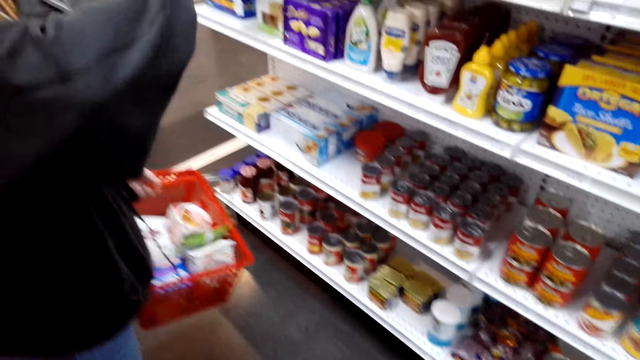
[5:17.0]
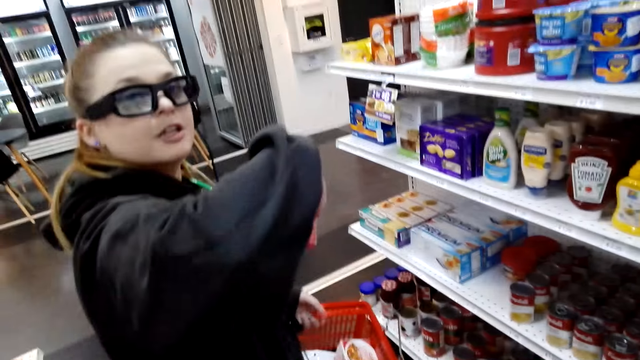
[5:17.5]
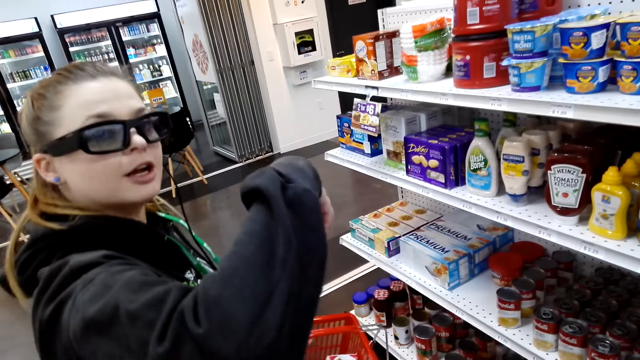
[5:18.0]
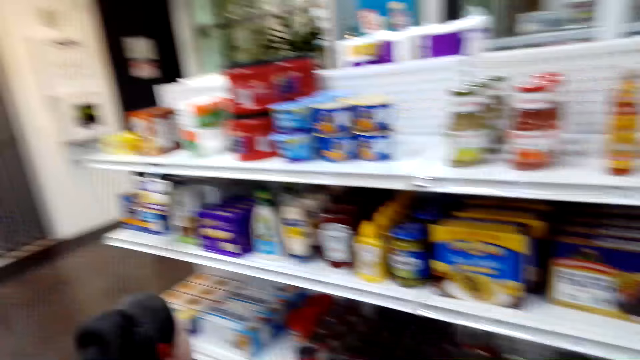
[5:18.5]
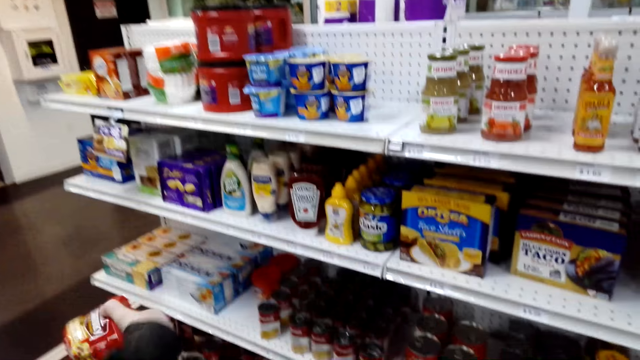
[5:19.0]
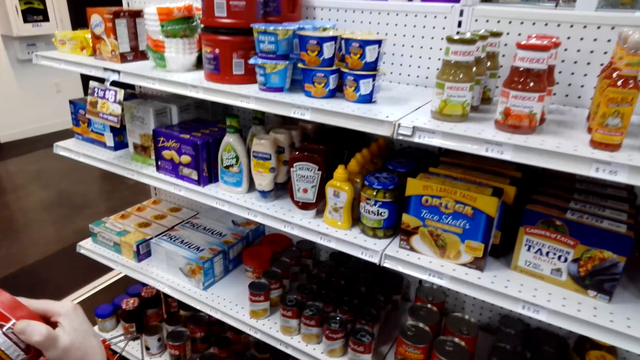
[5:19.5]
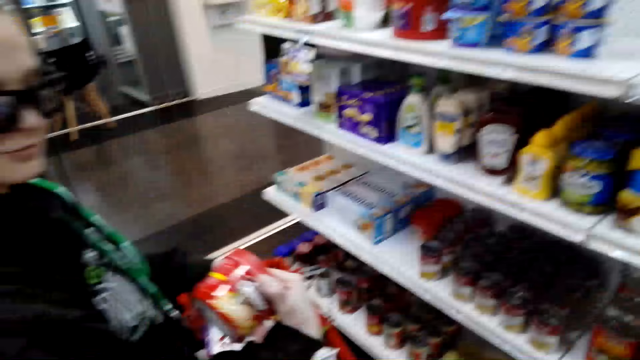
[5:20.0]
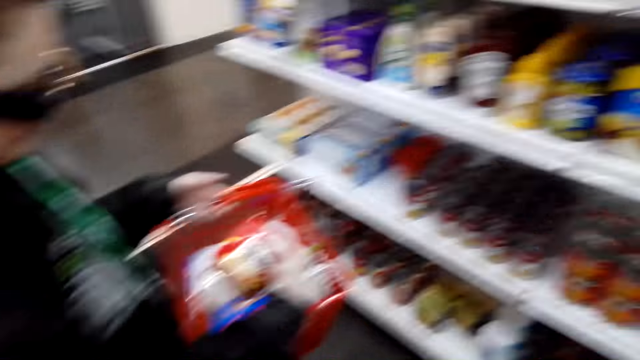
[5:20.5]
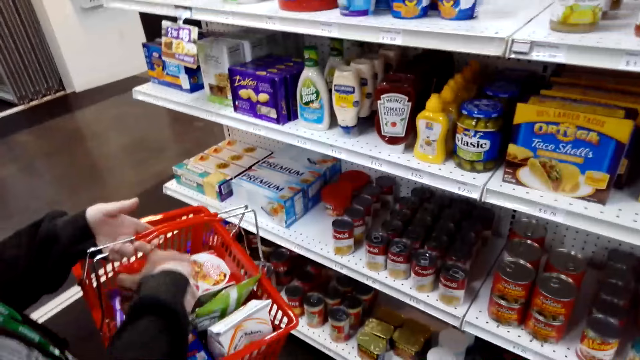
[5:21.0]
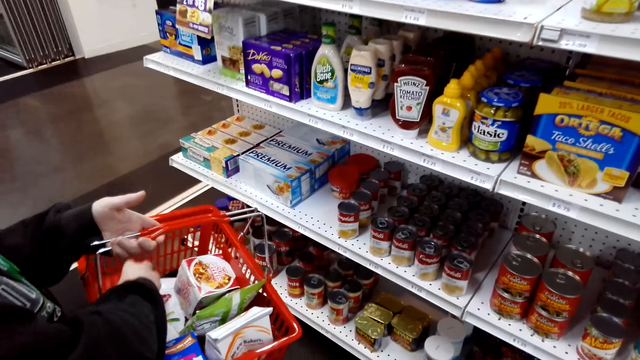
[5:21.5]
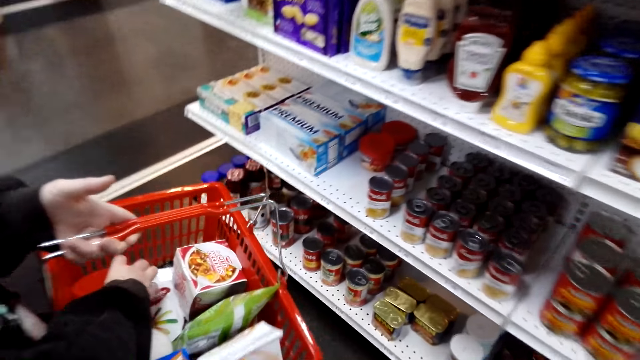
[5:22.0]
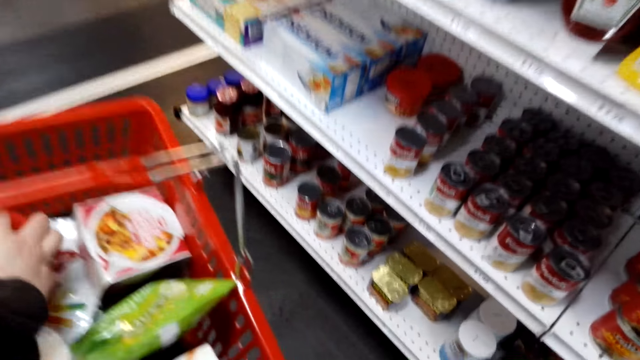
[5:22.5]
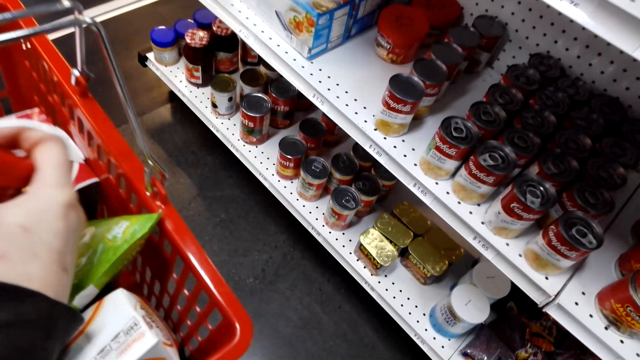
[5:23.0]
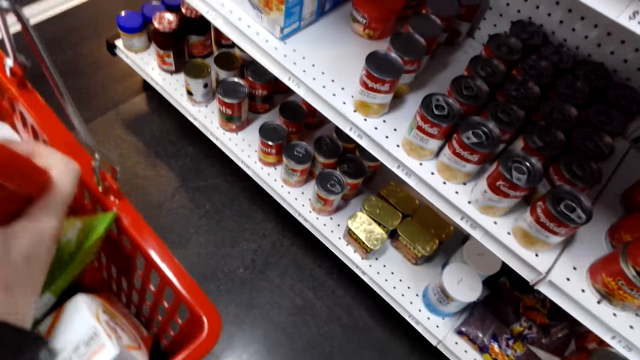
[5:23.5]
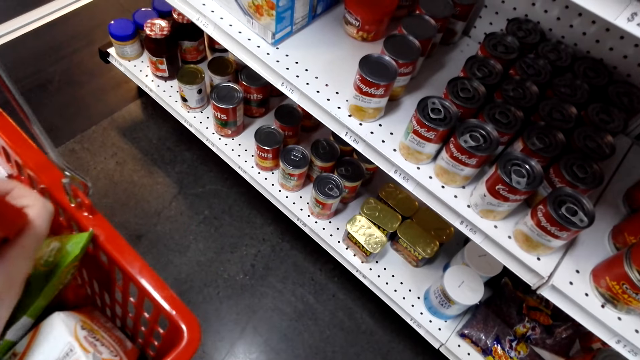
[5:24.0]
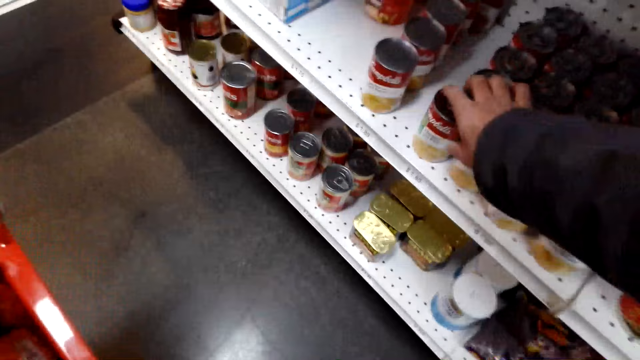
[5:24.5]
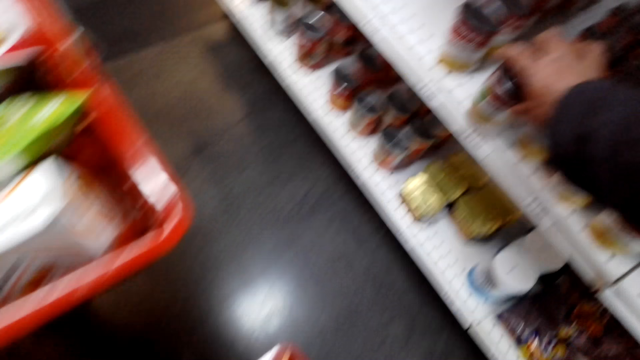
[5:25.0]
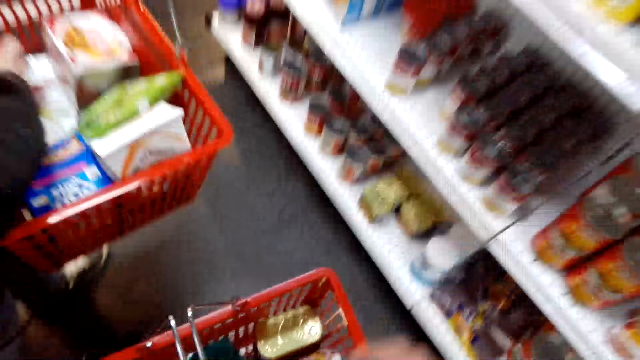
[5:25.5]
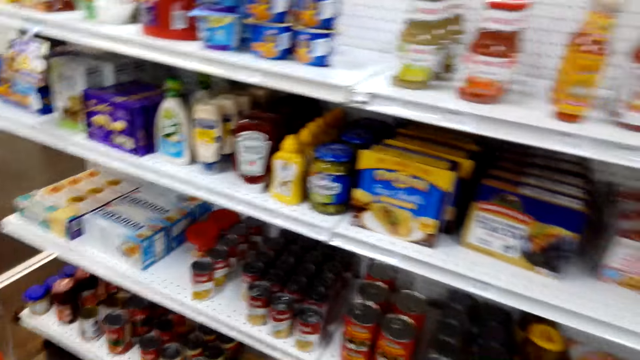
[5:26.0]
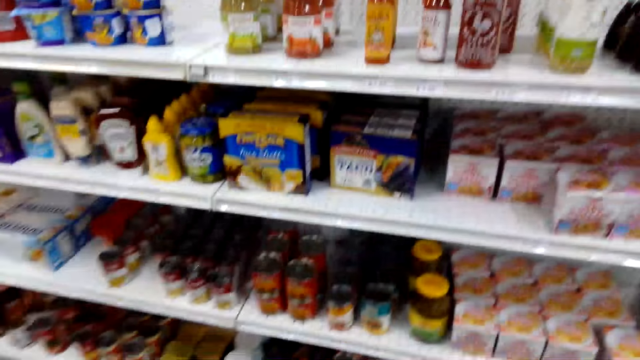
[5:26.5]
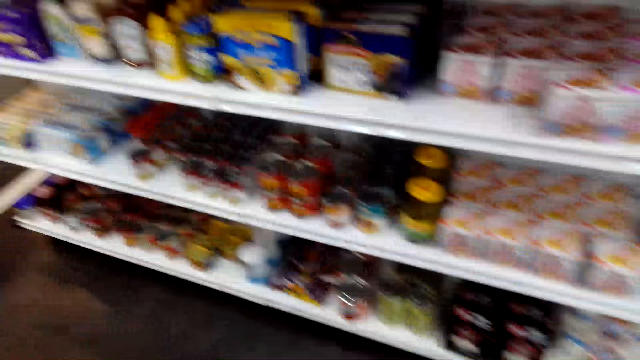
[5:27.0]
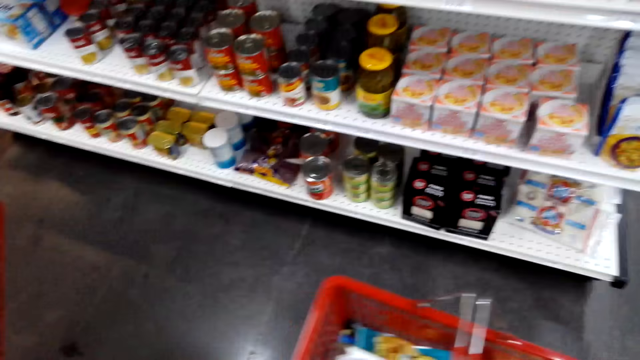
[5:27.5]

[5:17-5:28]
A lady interacts with the camera wearer. The camera wearer looks around. The lady puts a chicken powder in the shopping basket. The camera wearer picks a tomato paste from the shelf and puts the tomato paste in the shopping basket. They look around.

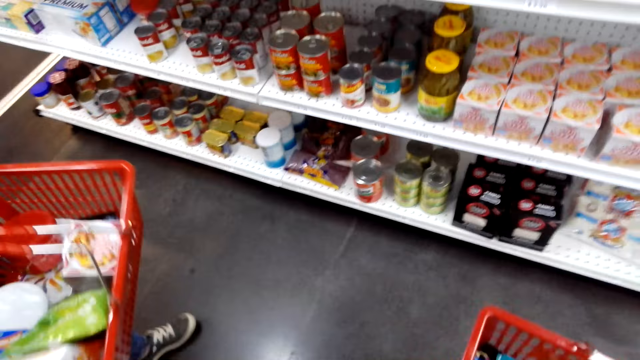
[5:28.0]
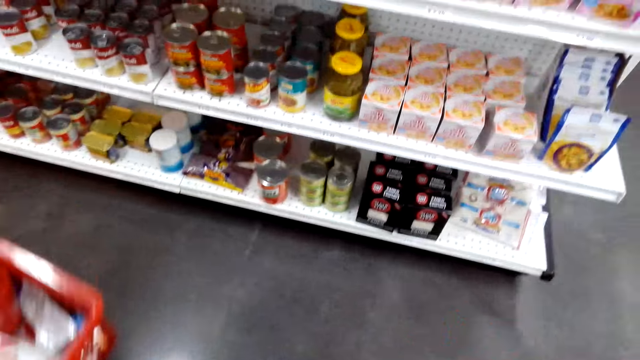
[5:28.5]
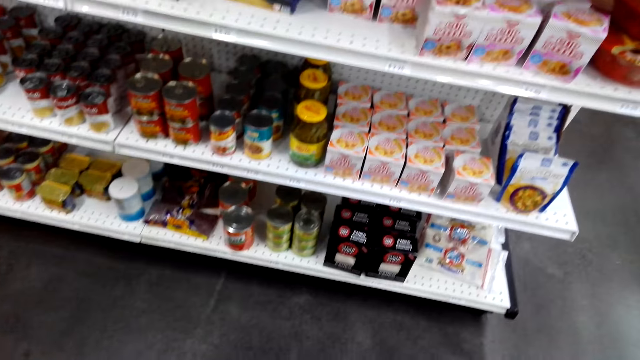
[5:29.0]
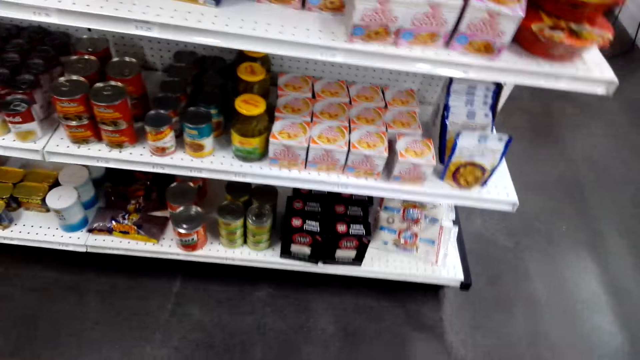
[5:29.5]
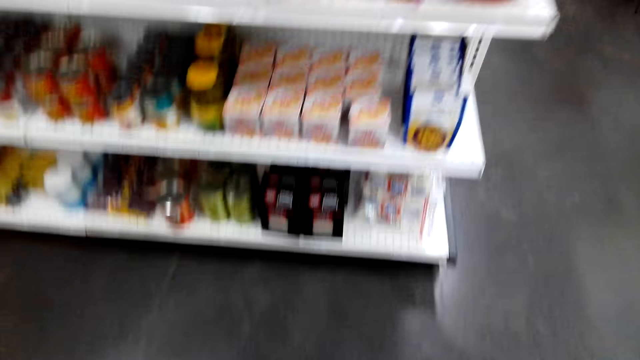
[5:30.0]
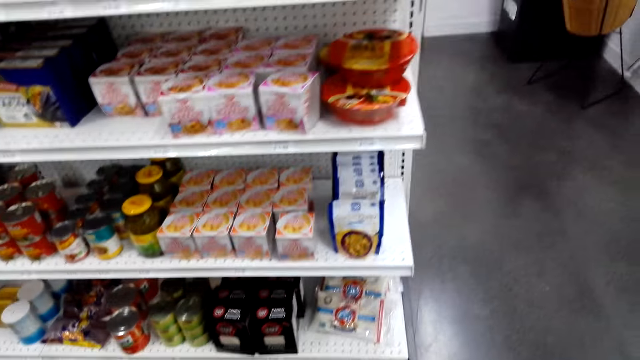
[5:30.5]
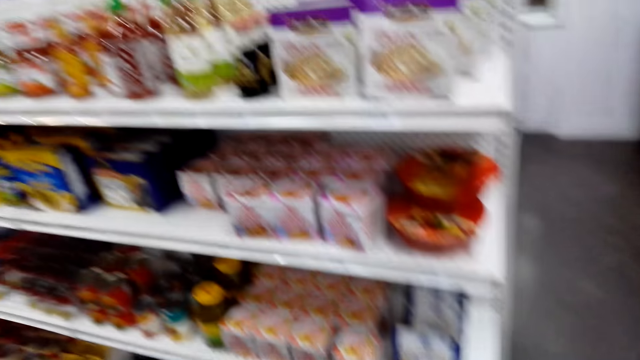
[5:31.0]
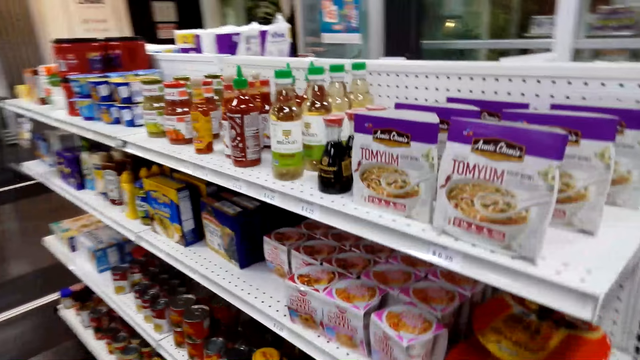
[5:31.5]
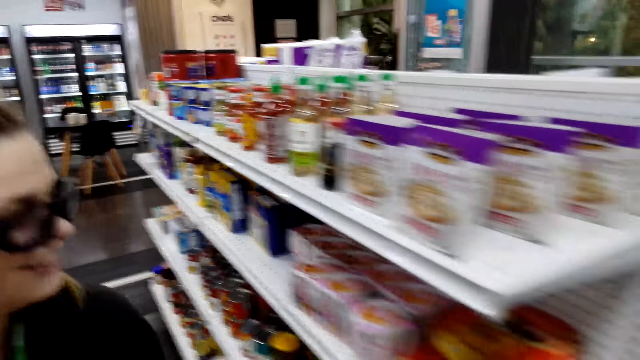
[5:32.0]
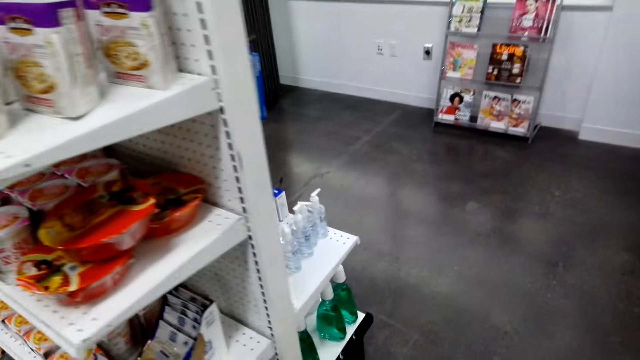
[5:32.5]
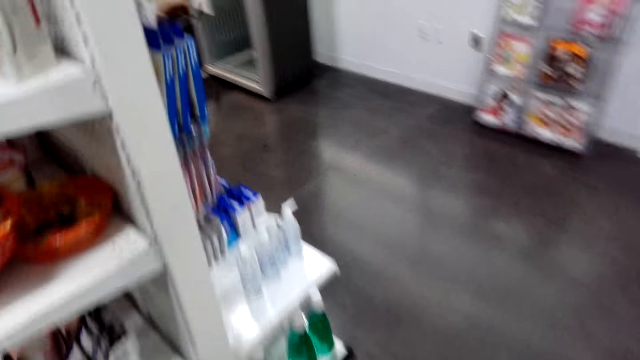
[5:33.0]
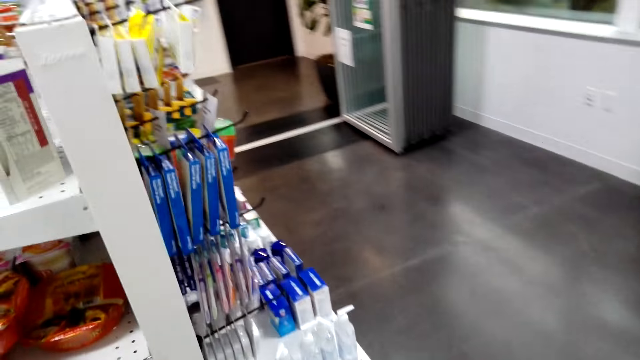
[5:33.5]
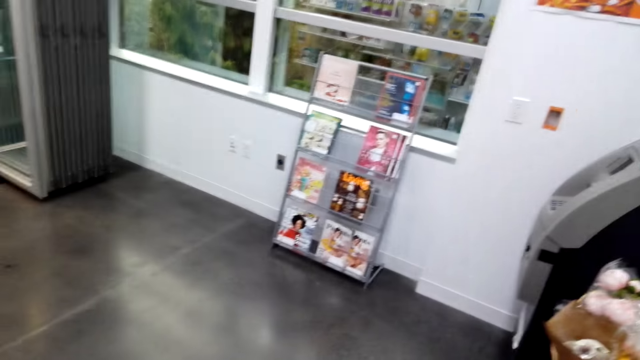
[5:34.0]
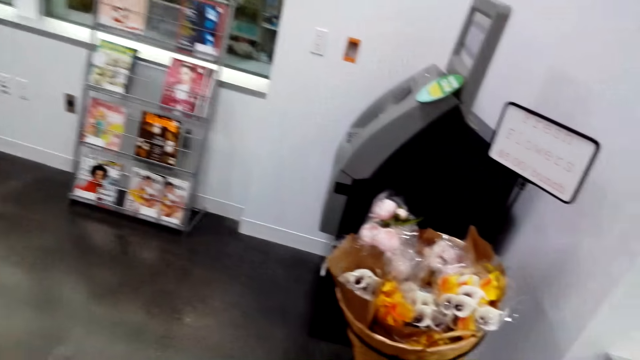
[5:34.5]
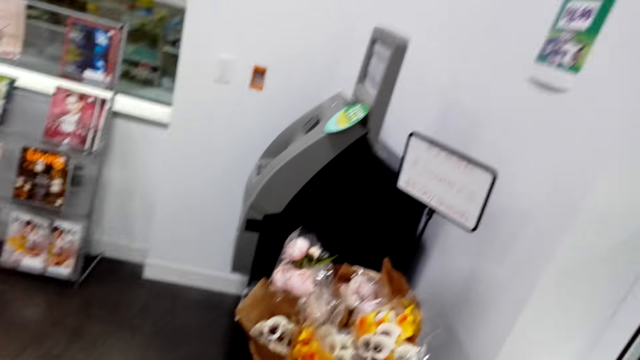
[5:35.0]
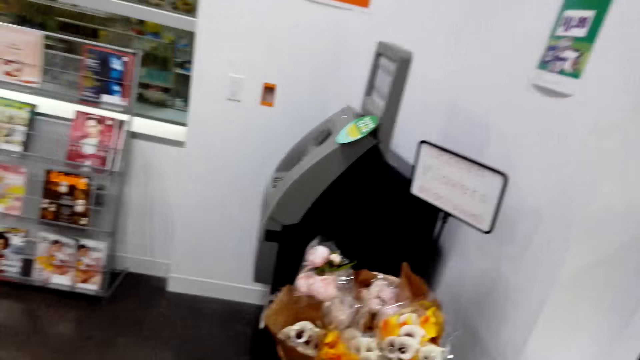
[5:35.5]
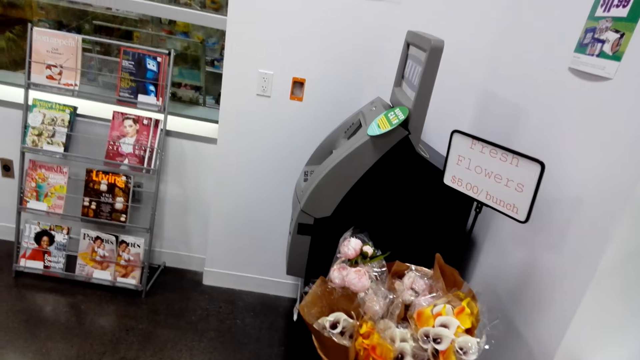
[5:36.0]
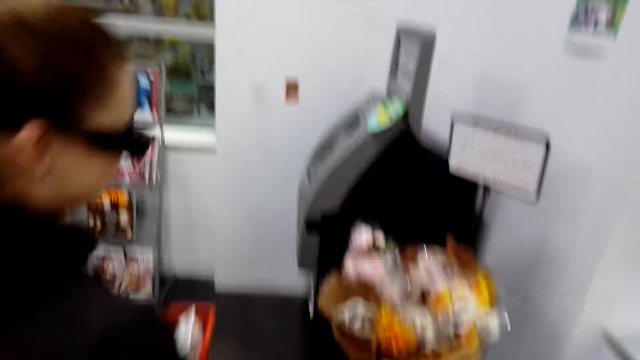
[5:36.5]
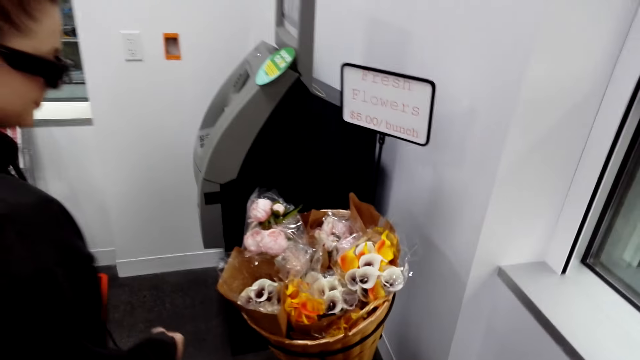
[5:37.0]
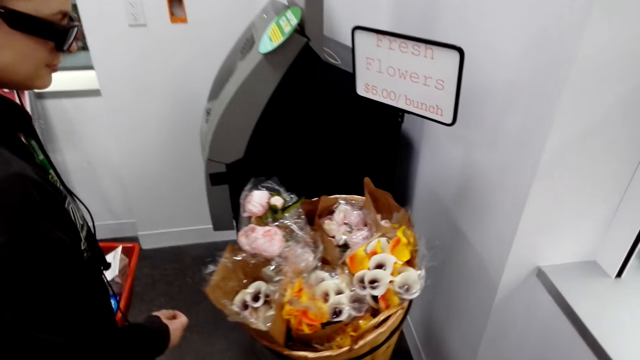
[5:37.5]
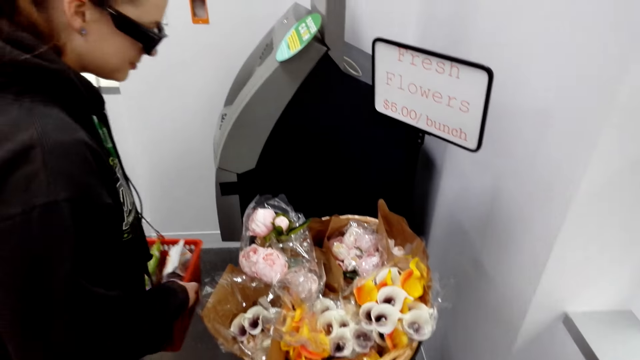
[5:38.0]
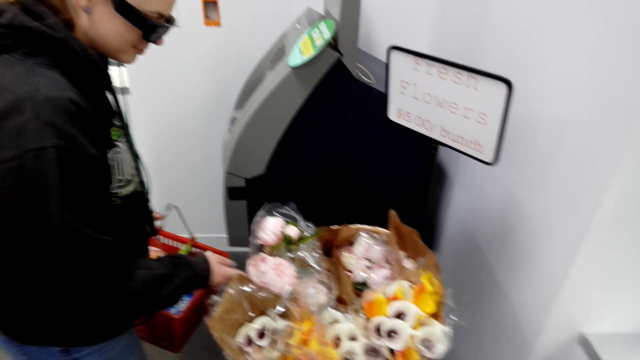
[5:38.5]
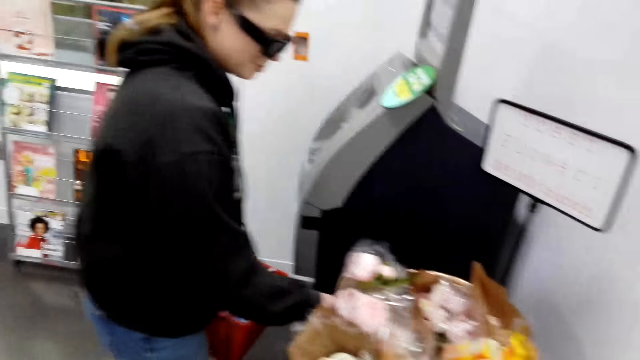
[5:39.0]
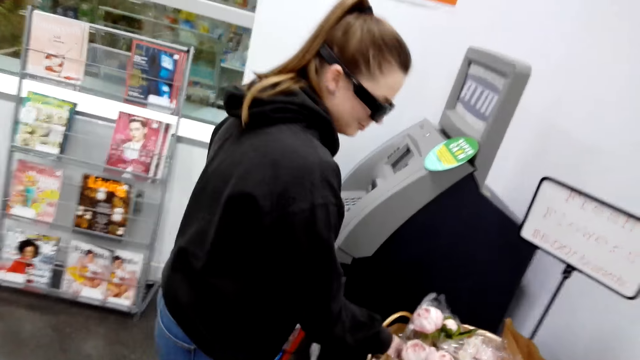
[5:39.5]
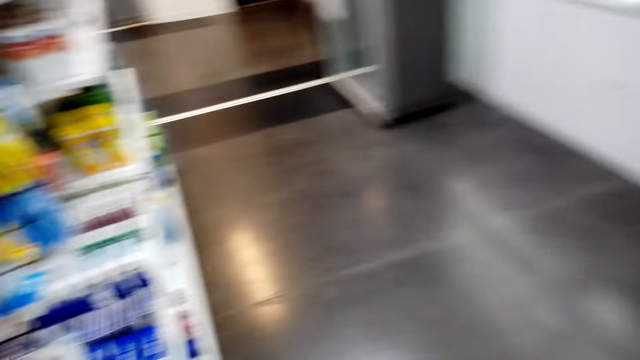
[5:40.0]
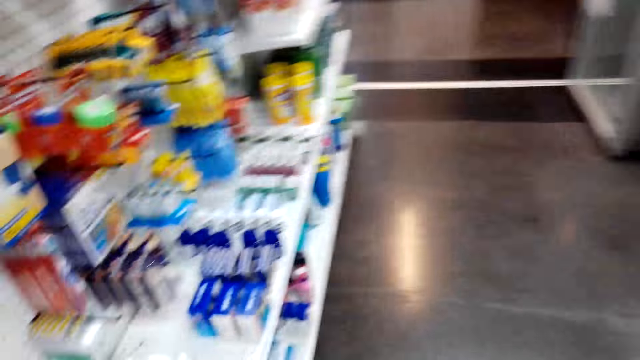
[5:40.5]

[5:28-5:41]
The camera wearer walks around the store. A lady walks around the store. The camera wearer interacts with the lady. They walk across the store and look around. The lady walks towards a fresh flowers stand. The lady picks up a packet of fresh flowers.
